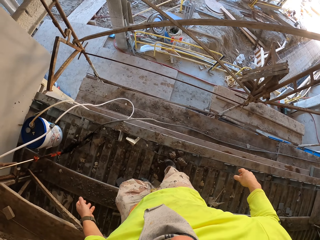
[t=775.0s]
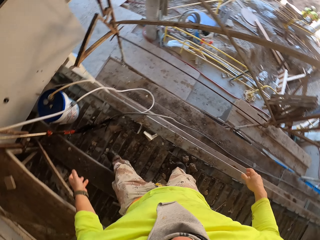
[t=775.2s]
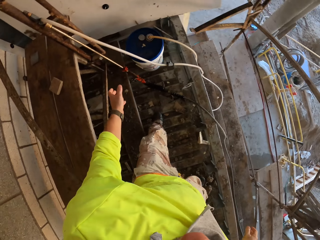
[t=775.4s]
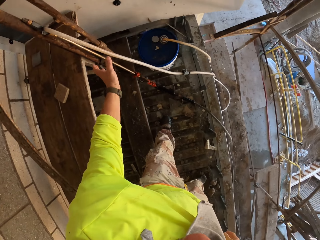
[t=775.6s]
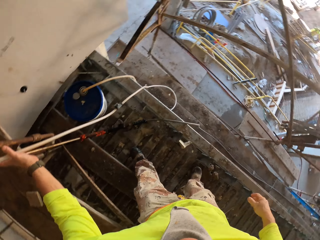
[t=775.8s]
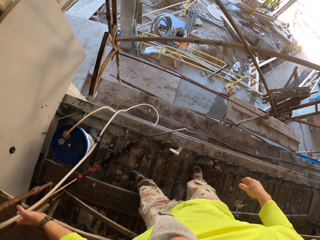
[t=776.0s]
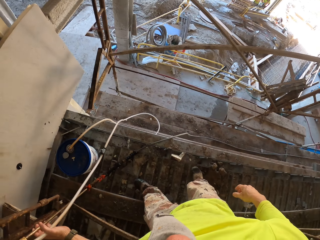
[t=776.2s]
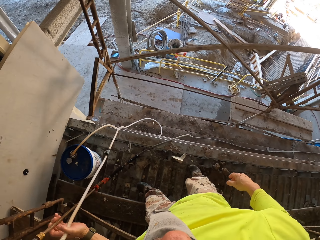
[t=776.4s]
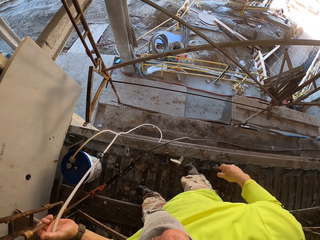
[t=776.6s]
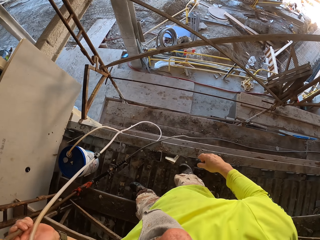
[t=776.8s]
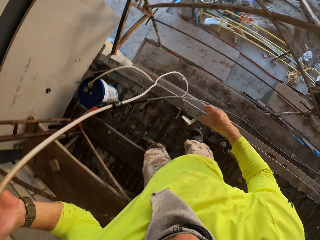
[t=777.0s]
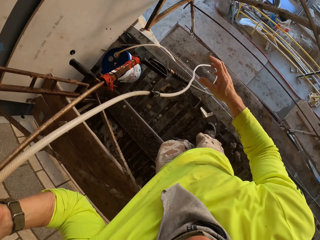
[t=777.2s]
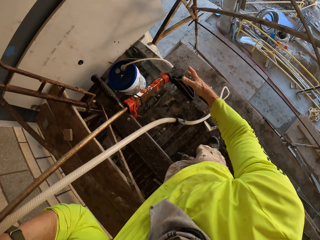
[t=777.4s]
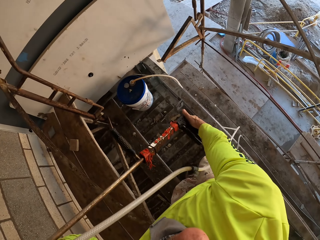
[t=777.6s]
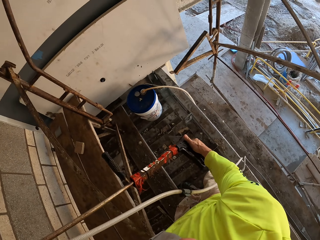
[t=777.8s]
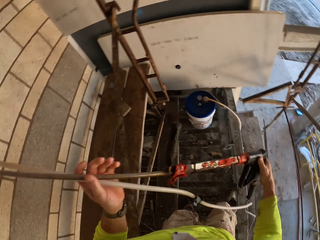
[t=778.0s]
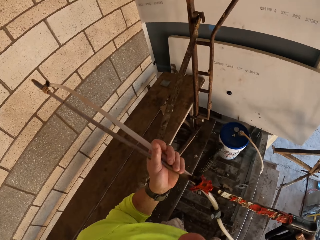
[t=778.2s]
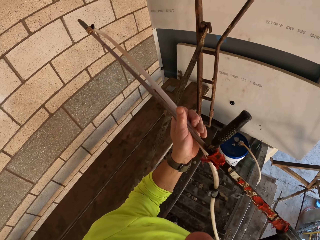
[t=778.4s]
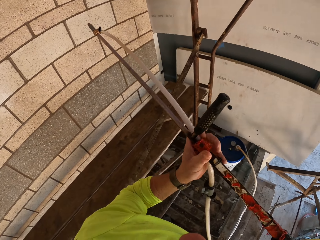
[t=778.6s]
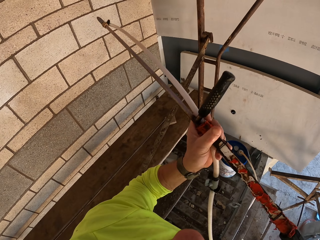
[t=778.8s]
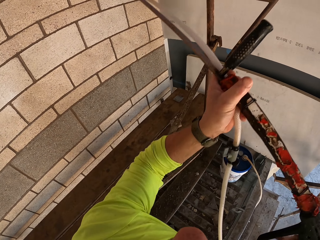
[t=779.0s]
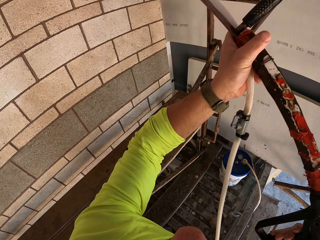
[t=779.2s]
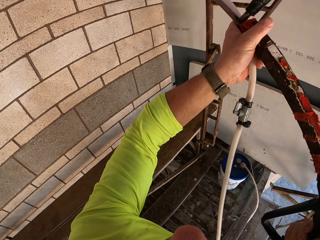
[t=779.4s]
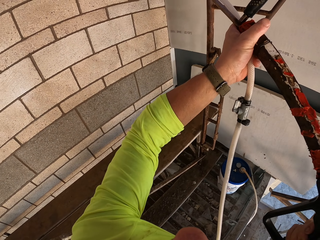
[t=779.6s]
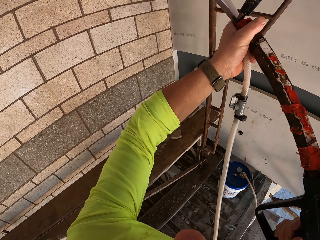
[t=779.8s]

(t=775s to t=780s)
The camera wearer holds a Loctite PL3. They pick up a sprayer. They spray the wall with water. They turn to the side.

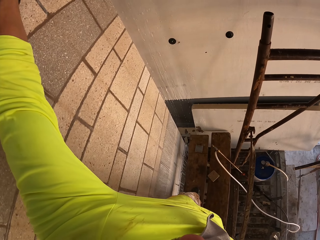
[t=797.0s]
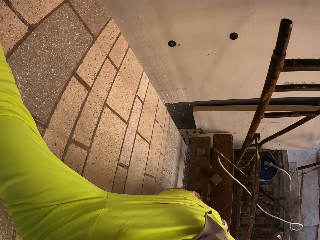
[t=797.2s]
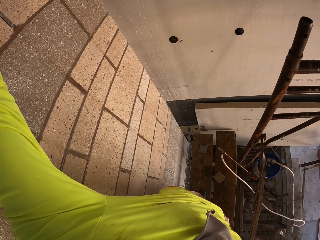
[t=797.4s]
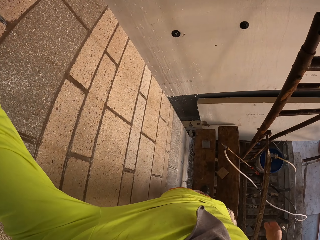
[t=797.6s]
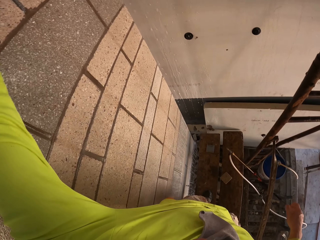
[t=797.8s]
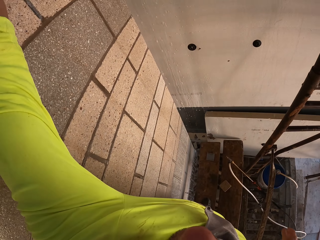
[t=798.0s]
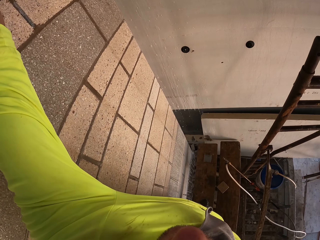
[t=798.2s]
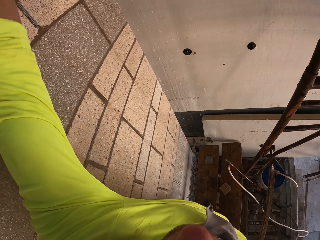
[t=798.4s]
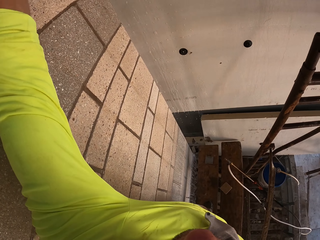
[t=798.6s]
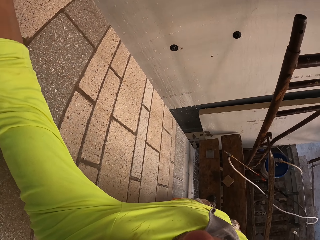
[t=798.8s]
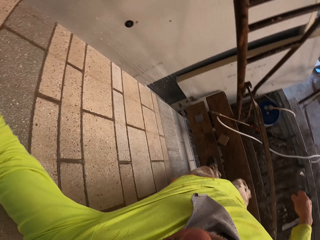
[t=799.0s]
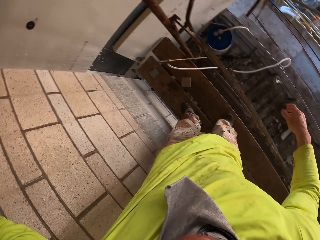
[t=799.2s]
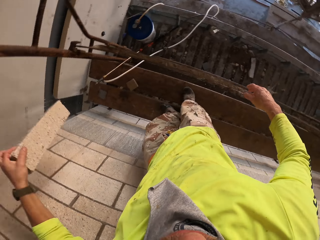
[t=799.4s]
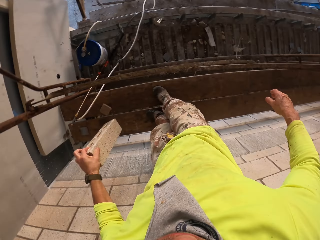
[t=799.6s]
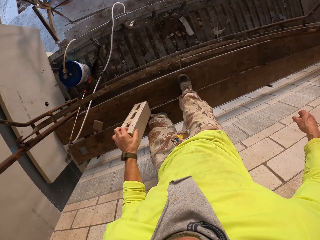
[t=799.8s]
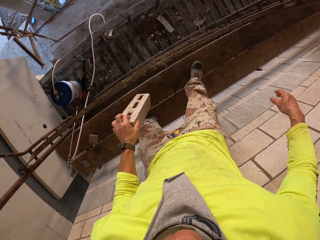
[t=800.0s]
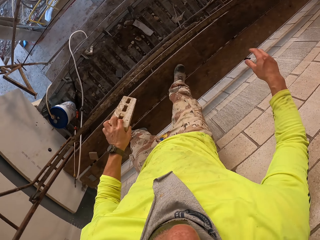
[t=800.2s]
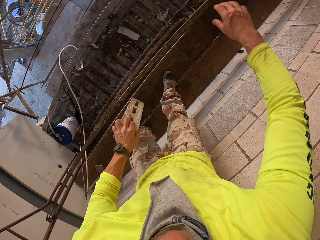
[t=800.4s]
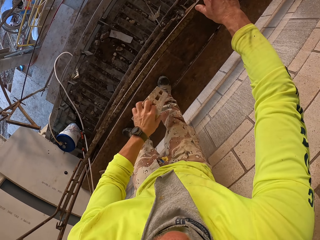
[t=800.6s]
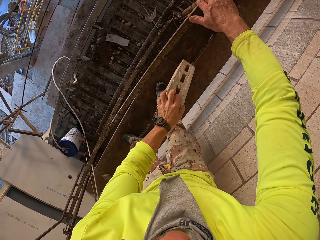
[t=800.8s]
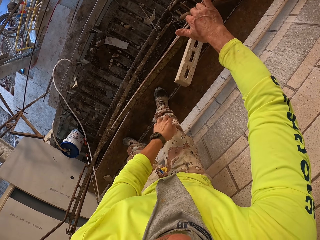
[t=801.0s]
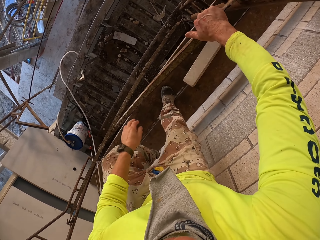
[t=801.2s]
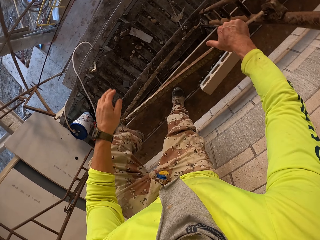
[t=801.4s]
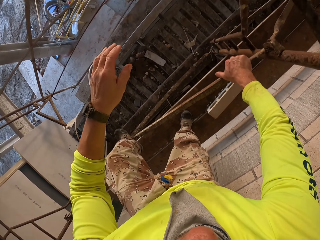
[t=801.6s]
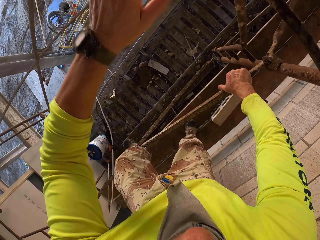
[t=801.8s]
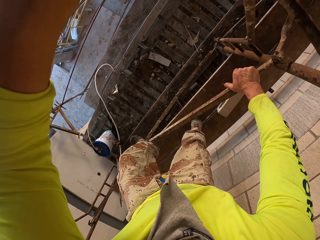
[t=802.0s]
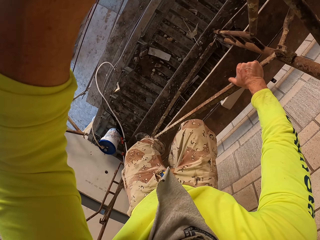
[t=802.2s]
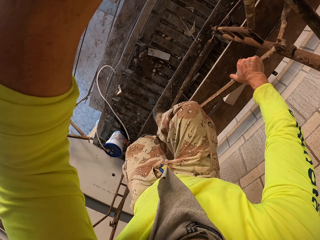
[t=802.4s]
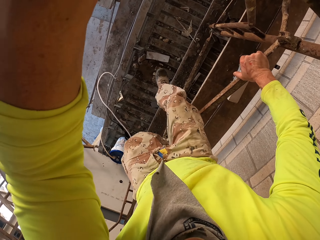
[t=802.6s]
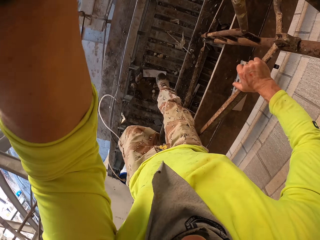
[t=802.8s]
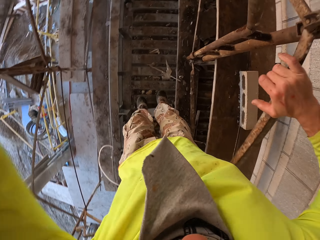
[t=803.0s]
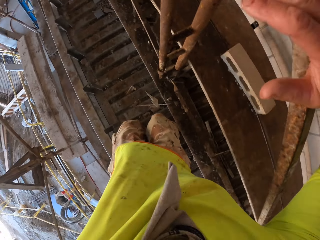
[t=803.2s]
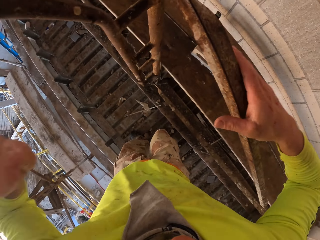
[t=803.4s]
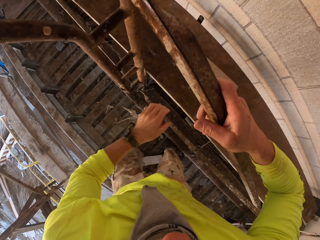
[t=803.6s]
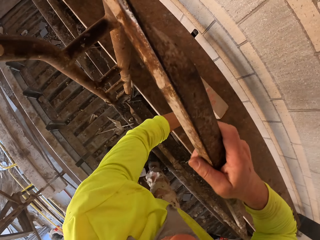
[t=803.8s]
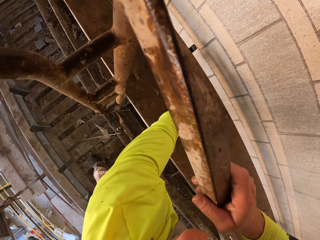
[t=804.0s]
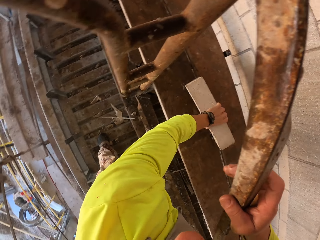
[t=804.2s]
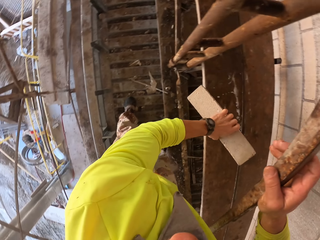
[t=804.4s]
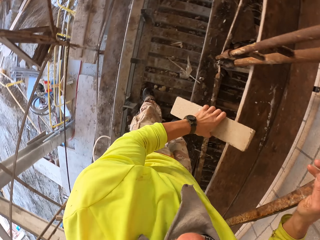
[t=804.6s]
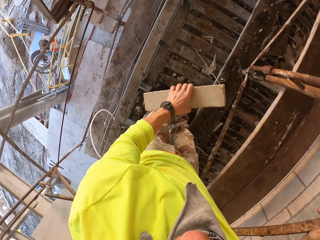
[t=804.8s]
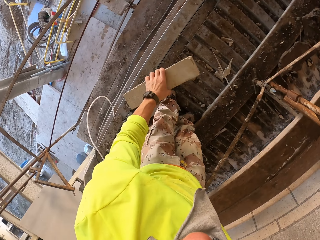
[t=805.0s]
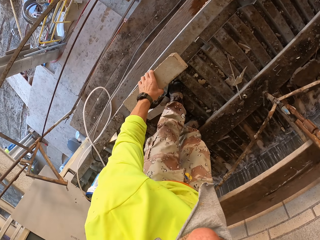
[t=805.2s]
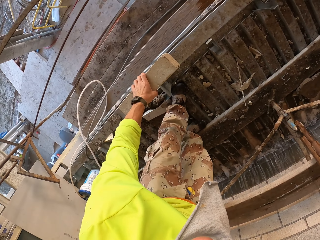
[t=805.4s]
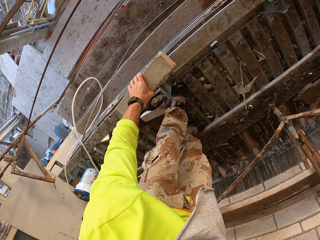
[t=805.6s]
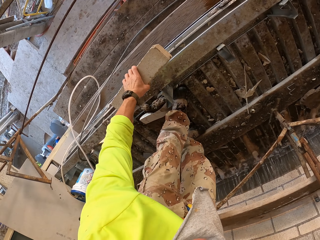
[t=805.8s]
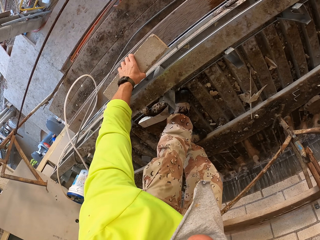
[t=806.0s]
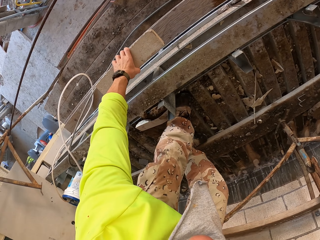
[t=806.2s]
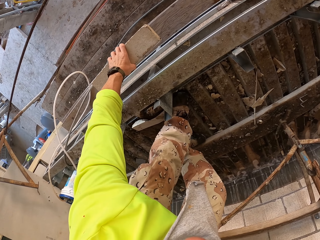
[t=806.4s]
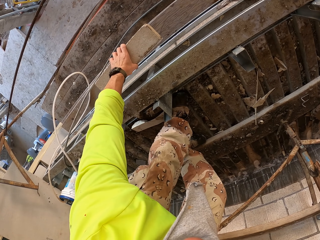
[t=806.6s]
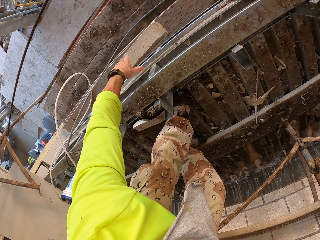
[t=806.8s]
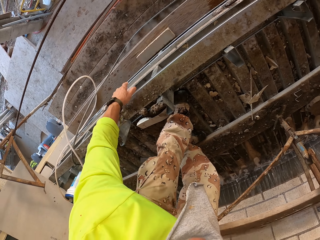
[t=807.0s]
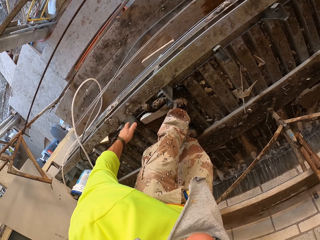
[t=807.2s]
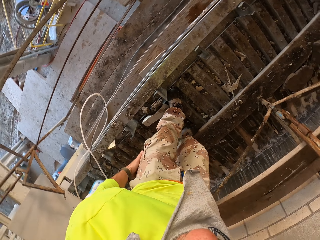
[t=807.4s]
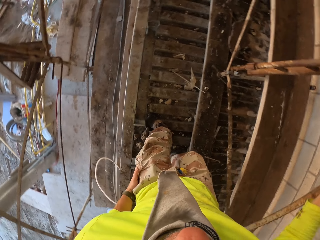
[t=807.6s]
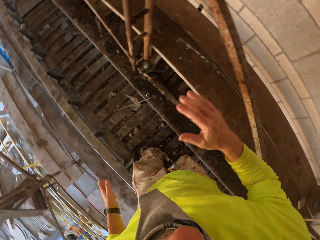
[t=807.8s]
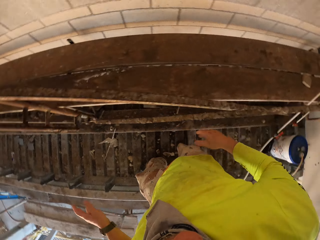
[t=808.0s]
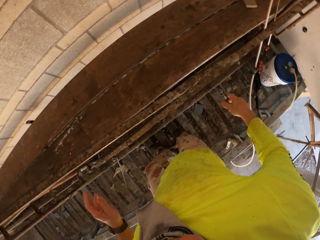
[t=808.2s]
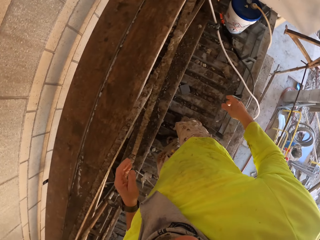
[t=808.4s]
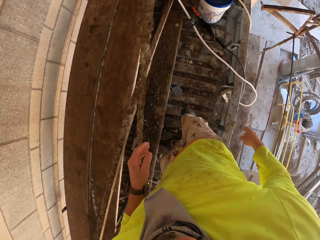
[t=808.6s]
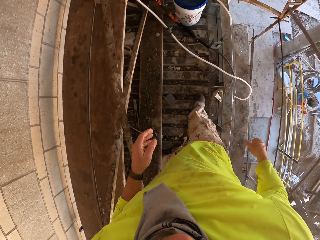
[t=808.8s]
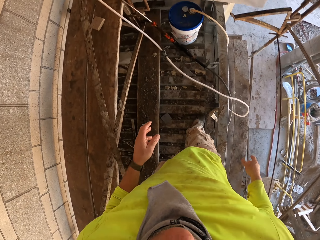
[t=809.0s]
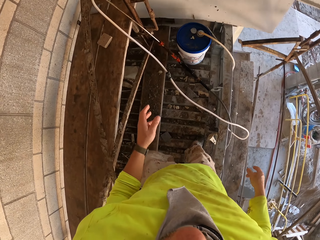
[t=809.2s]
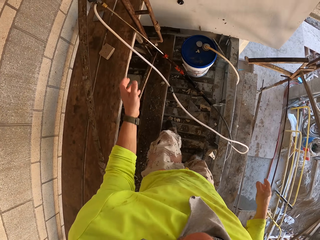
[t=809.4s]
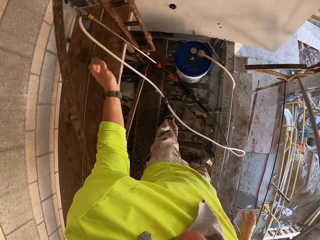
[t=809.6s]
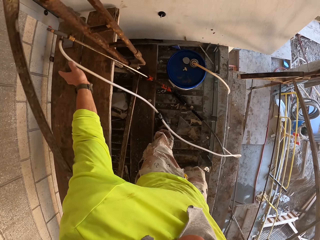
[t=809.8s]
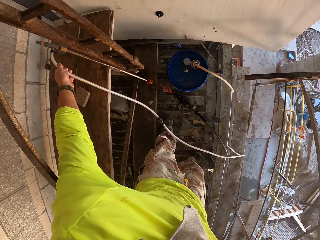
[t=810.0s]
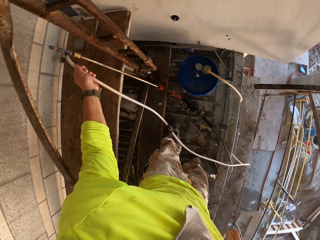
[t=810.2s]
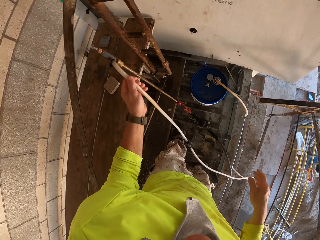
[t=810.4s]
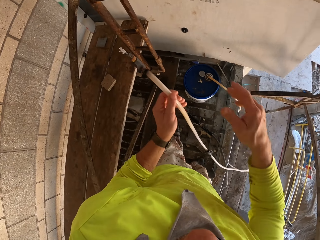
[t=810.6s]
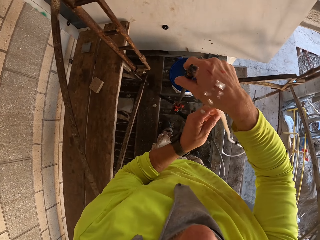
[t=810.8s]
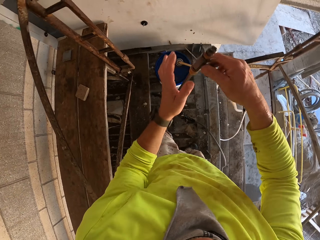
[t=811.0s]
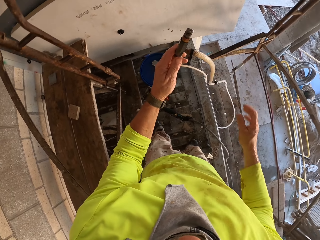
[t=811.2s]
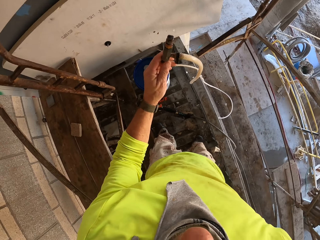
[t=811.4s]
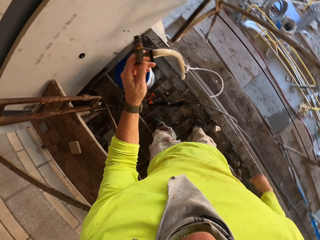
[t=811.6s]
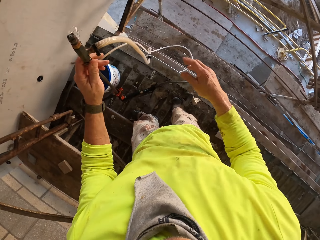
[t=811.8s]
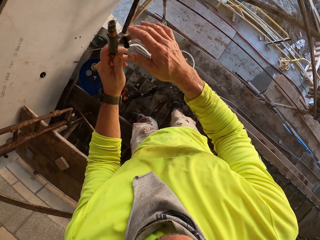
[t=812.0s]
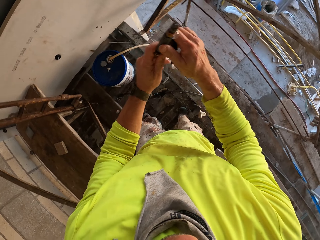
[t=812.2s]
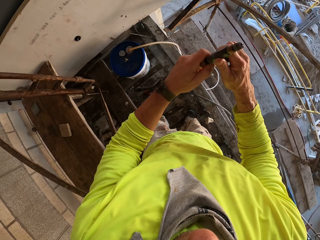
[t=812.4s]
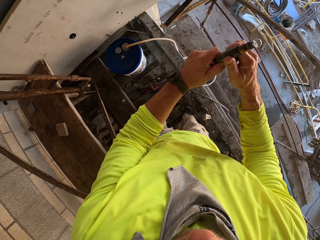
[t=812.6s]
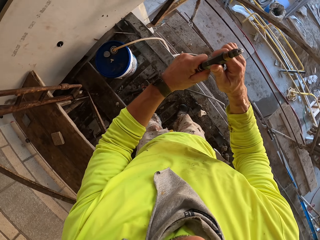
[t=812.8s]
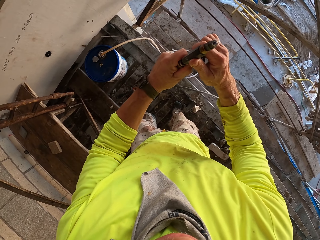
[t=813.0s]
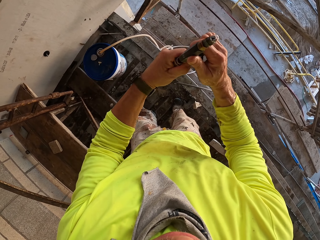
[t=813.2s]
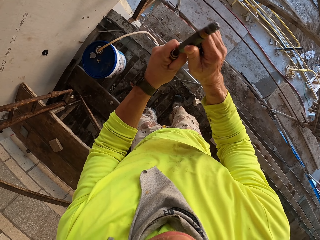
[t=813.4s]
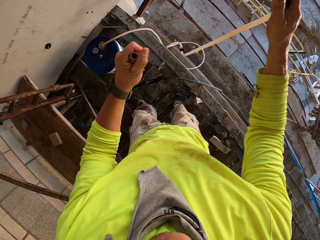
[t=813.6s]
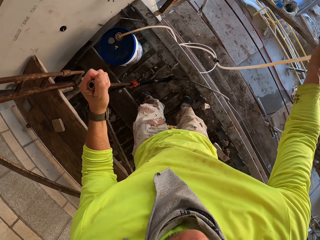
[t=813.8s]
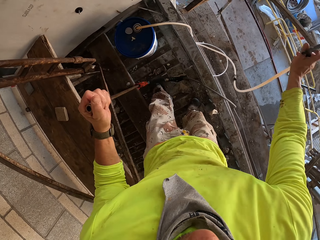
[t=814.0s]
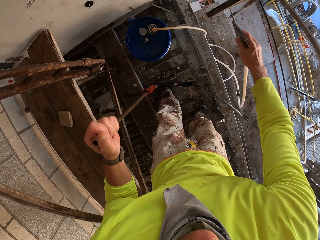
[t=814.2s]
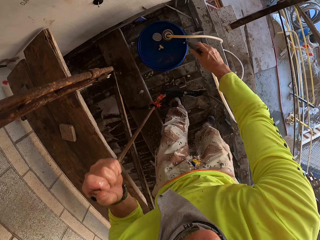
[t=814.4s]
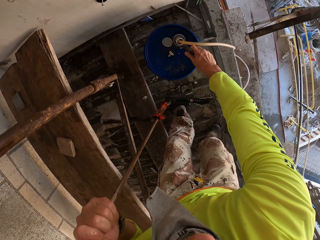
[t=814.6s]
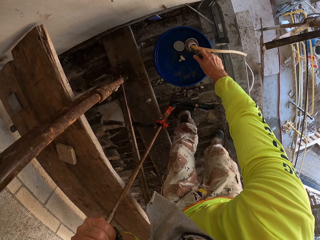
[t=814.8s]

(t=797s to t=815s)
The camera wearer picks up a concrete block. They hold the concrete block. They walk and throw the concrete block. They hold a metal stand. They jump off the stand. They pick up the concrete block. They hold the concrete block. They throw the concrete block down on the stand. They walk. They turn to the side. They pick up a sprayer. They hold a pipe. They separate the pipe from the sprayer. They hold a Loctite PL3.
